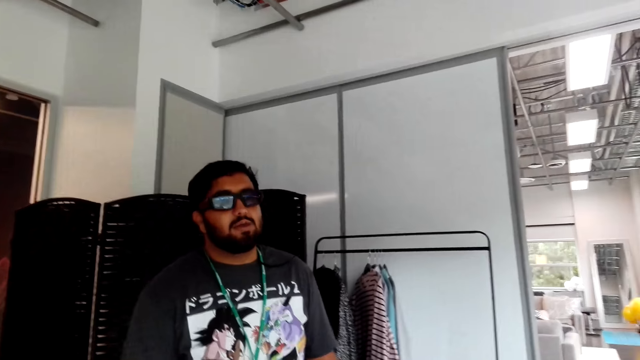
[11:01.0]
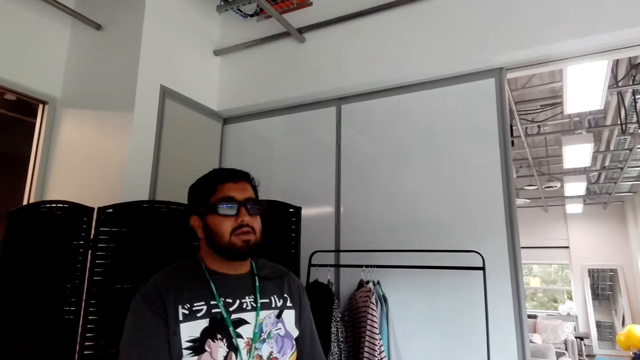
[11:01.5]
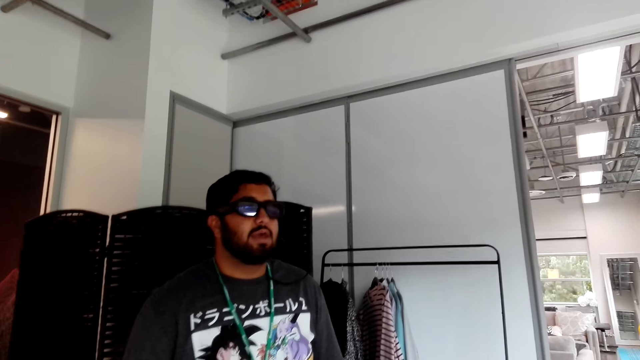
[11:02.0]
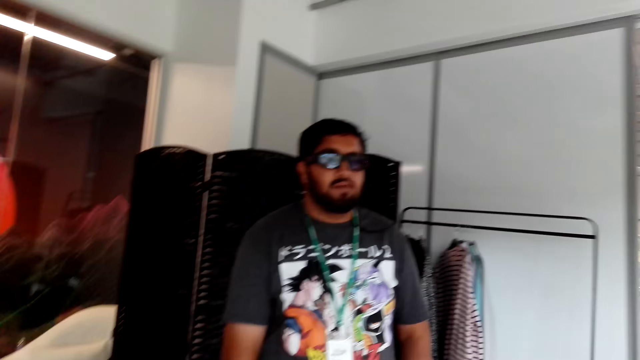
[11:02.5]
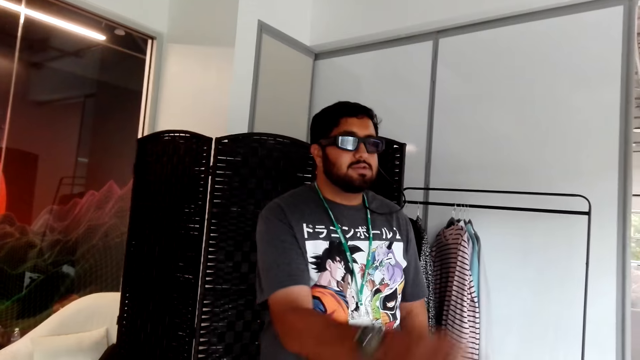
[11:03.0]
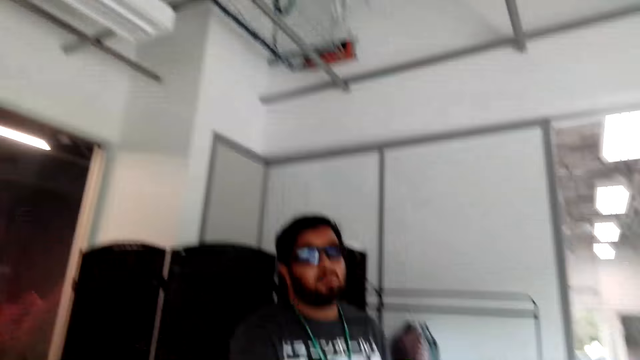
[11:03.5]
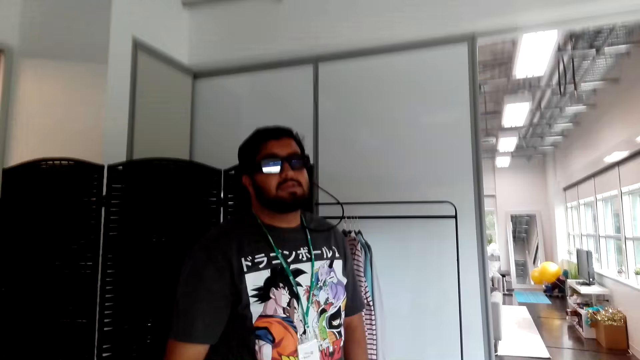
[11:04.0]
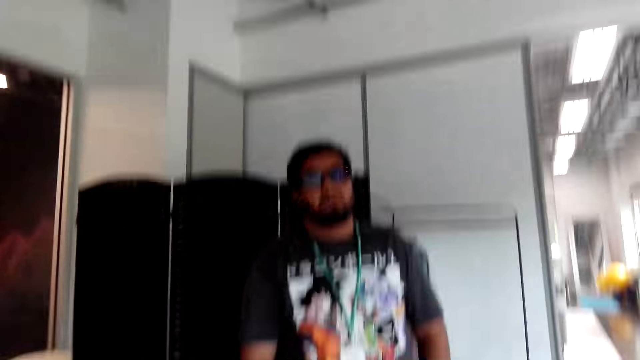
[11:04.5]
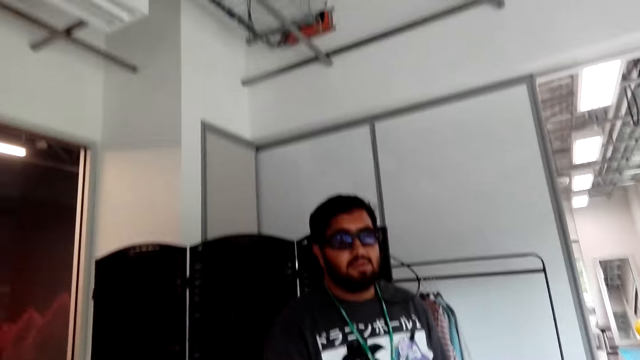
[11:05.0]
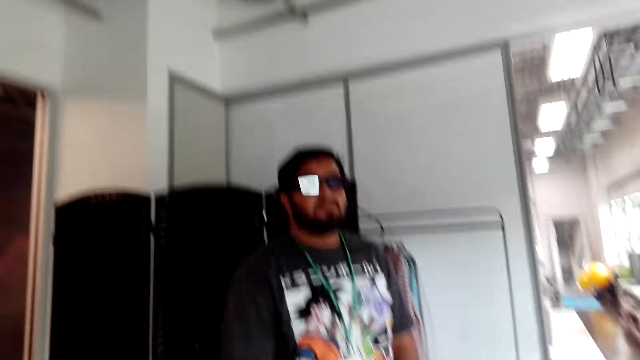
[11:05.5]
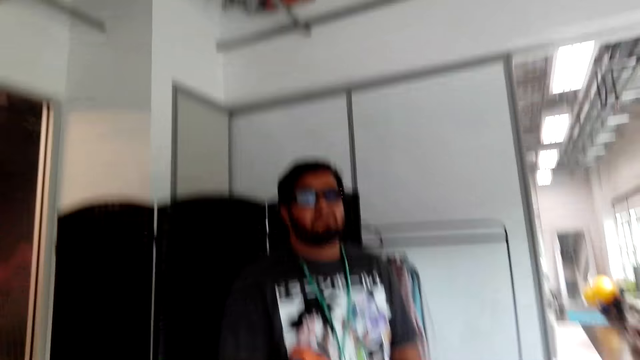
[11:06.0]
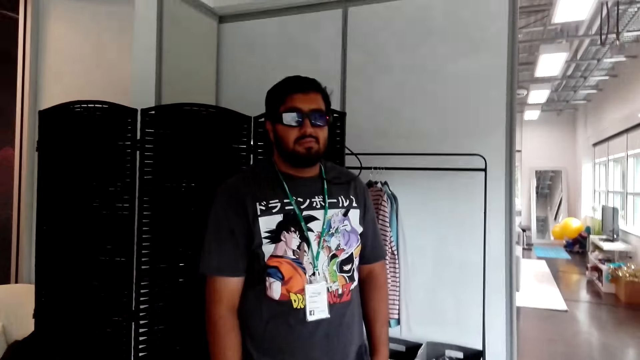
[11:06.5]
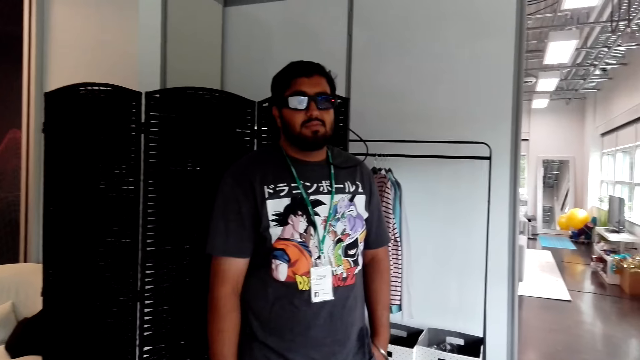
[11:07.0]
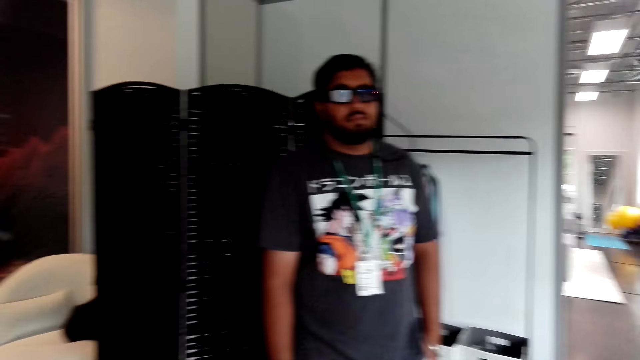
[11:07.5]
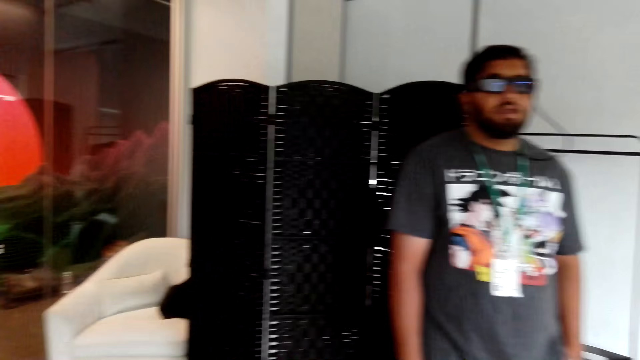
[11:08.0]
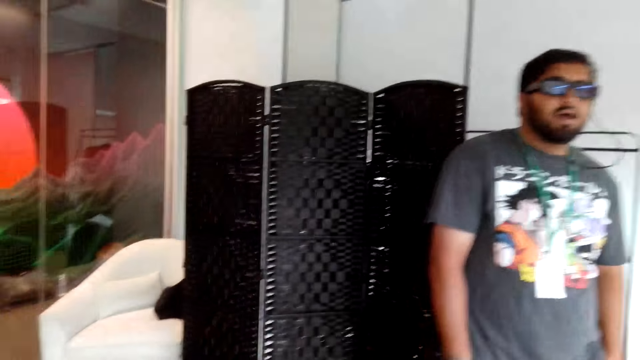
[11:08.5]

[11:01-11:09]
A man does a hand movement and converses with a woman. The camera wearer interacts with the man.

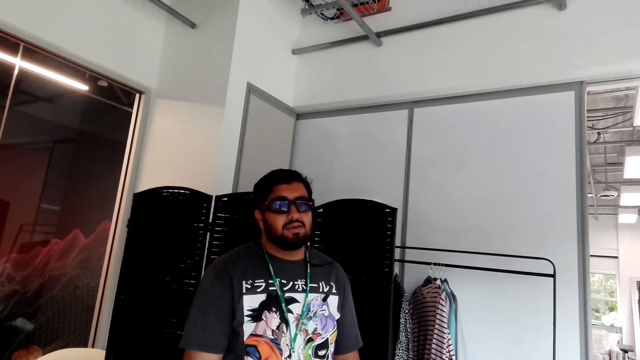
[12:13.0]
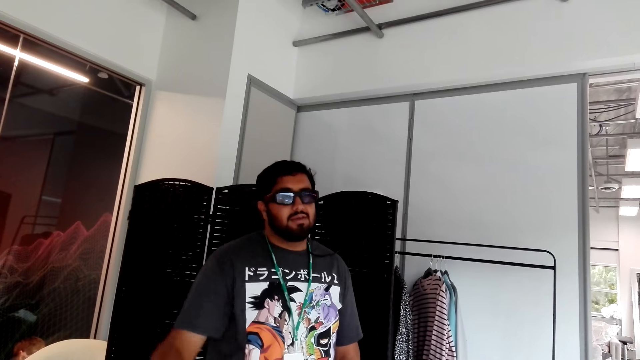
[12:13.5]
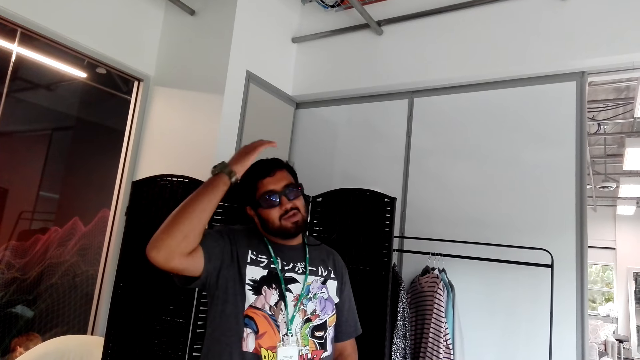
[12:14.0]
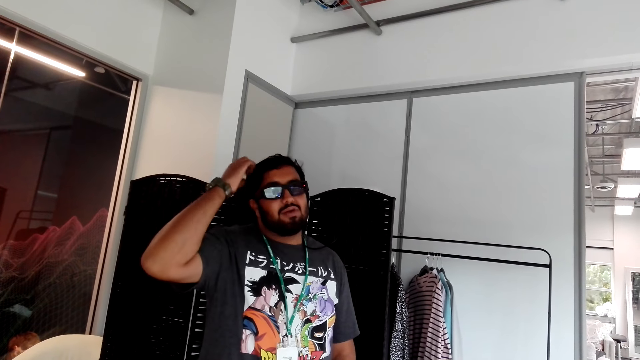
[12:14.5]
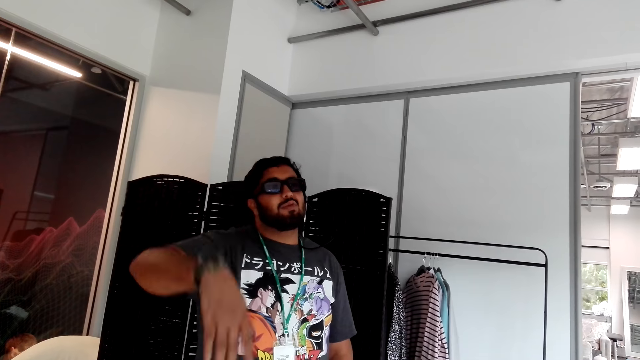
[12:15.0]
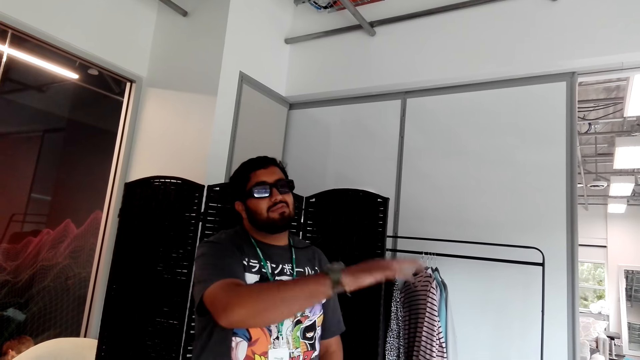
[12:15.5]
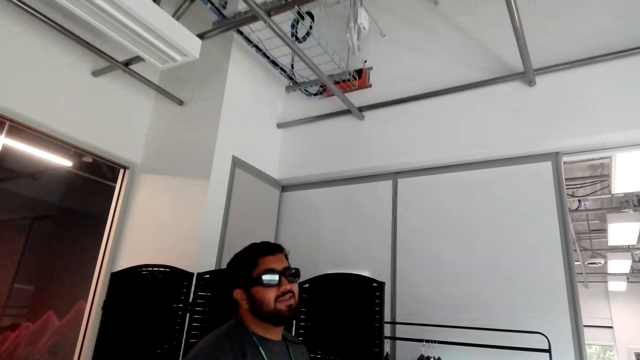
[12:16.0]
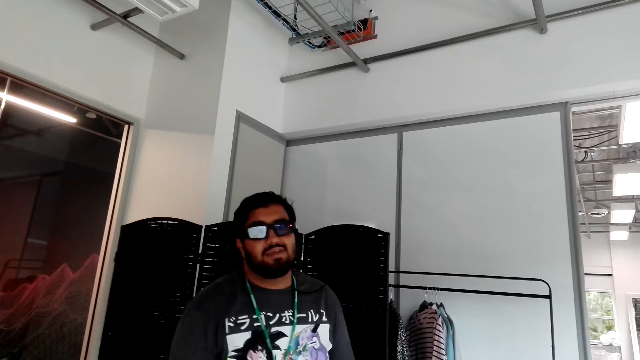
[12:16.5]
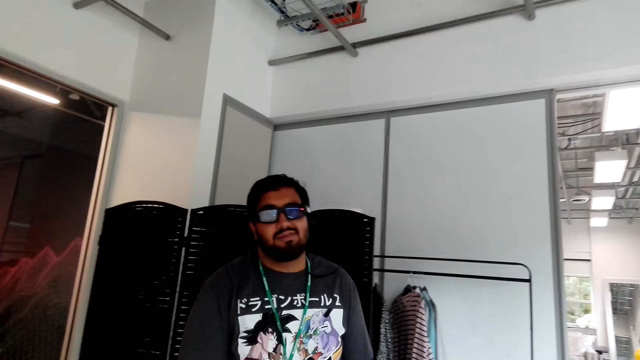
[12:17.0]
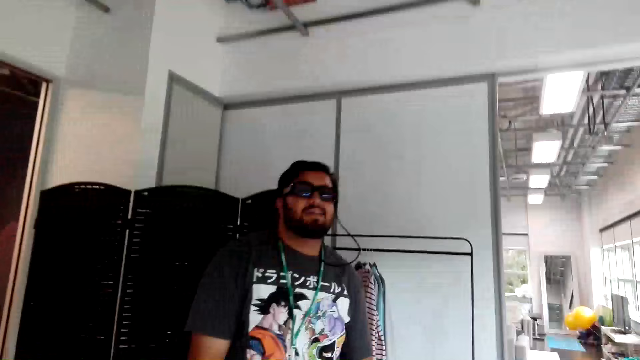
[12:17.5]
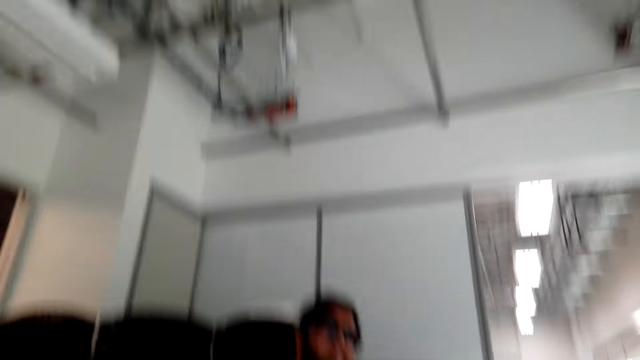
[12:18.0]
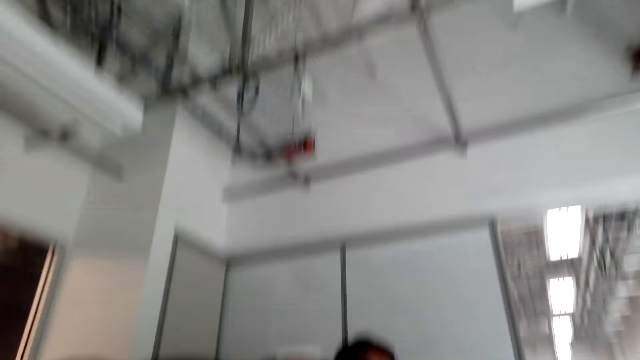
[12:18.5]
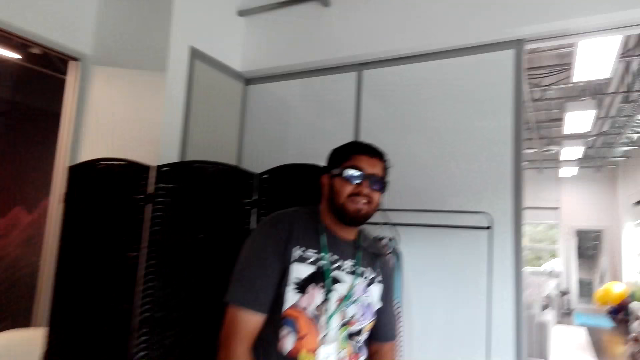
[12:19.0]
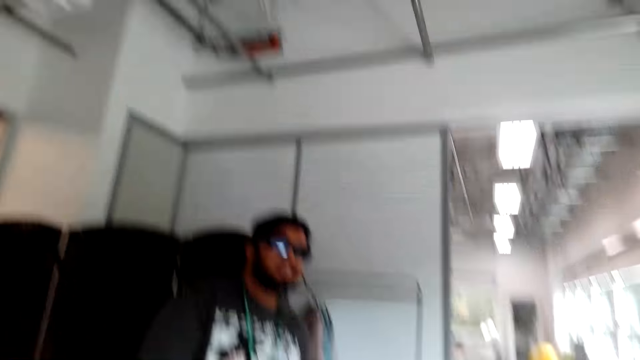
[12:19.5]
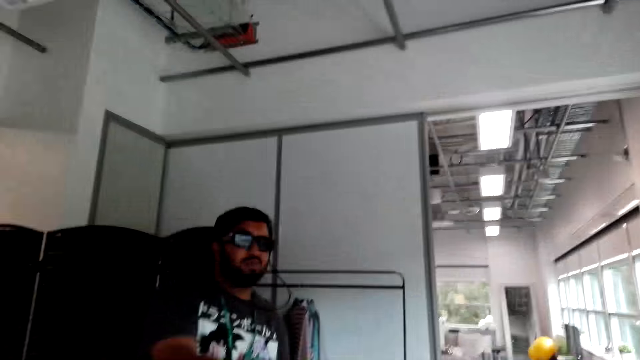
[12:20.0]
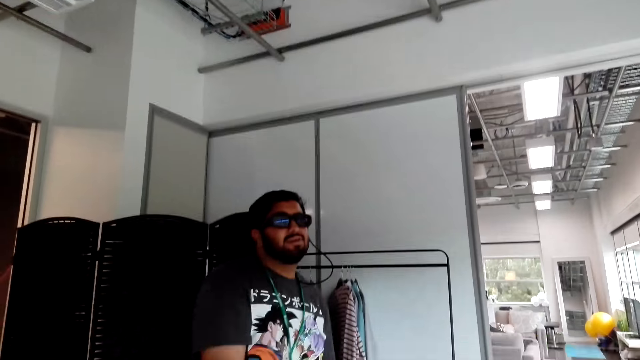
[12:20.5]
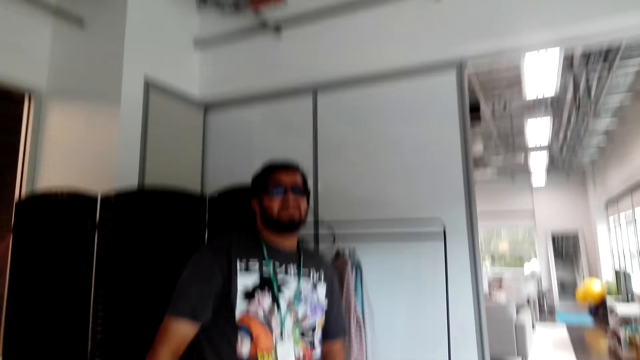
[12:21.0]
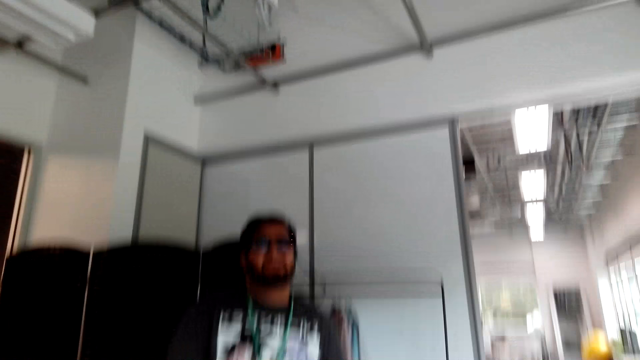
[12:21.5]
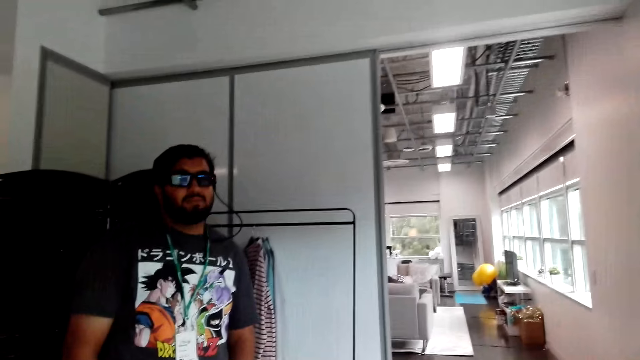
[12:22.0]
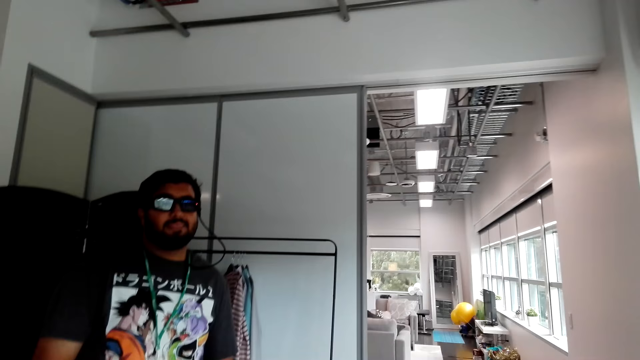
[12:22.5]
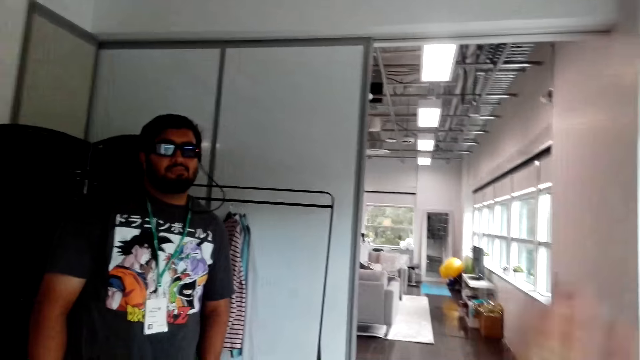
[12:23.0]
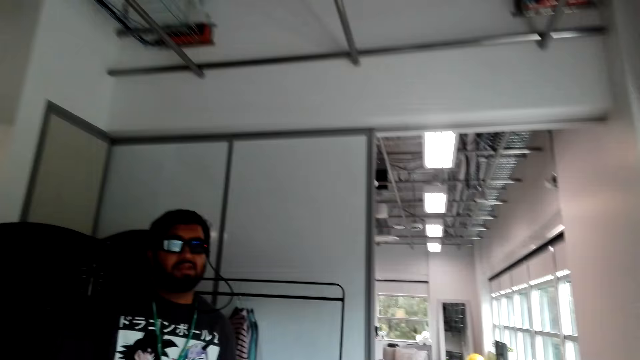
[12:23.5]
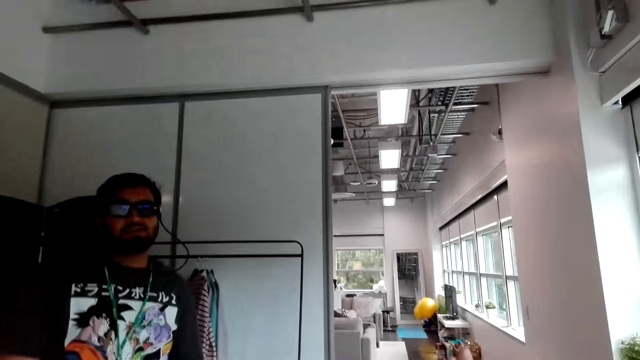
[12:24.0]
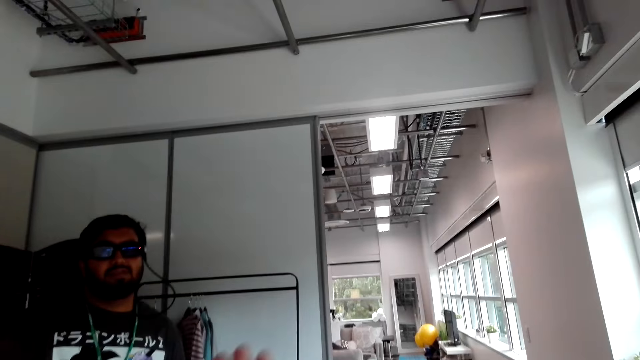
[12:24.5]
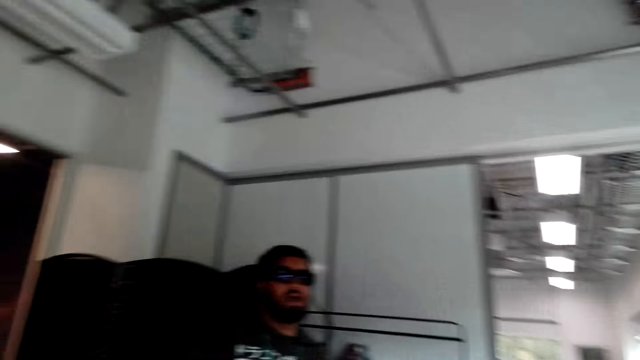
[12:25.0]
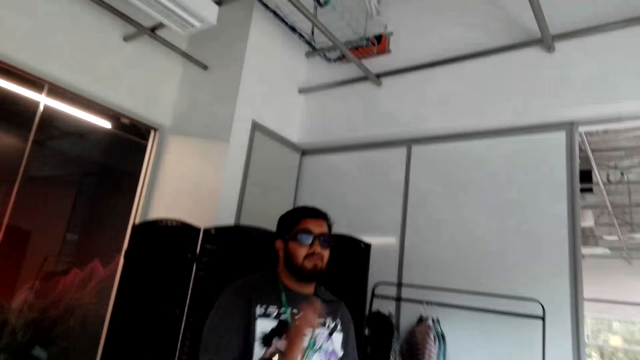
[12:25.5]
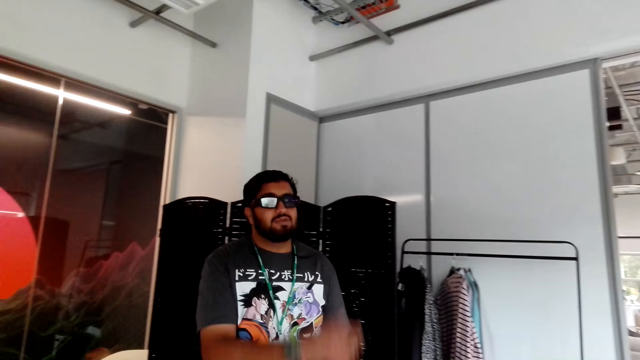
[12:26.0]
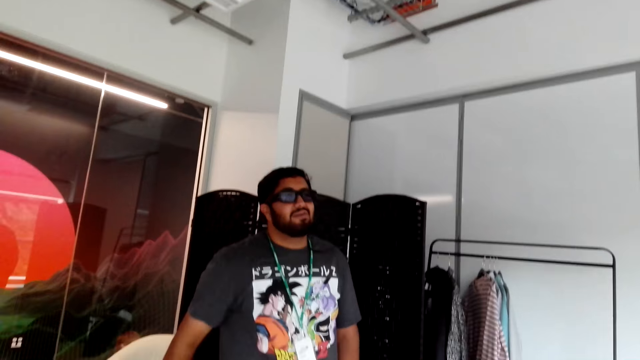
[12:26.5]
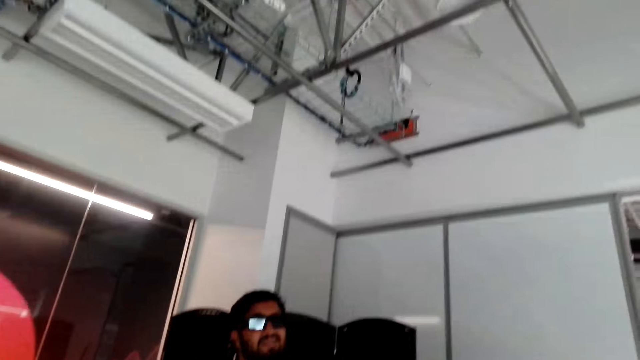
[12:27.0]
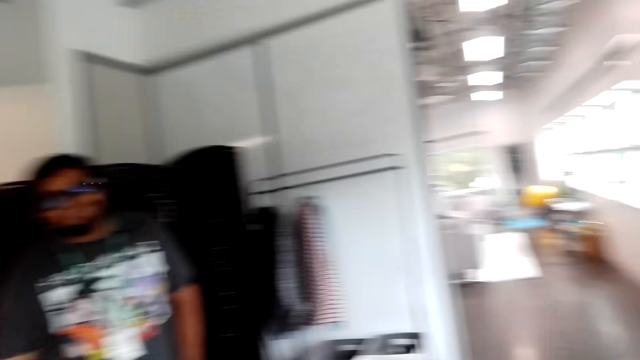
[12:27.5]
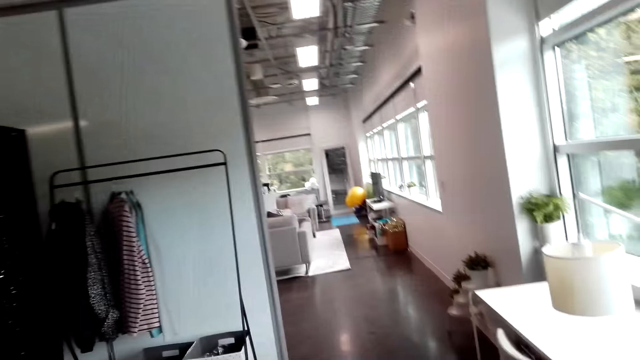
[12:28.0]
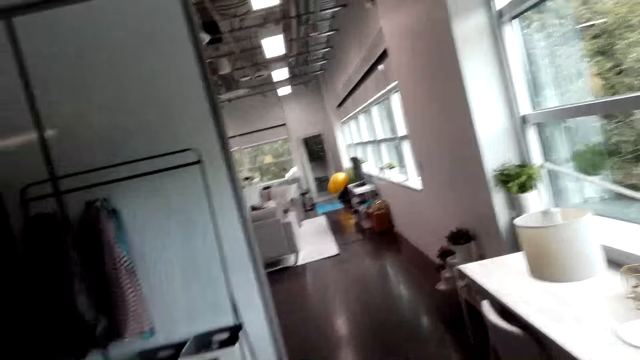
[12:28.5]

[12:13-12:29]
A man touches his head, does a hand movement and converses with a woman. The man does a hand movement and converses with the woman.
